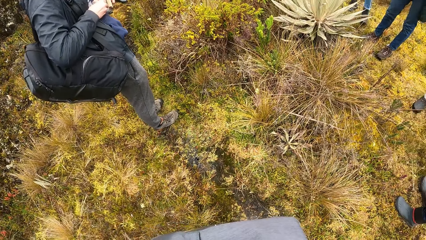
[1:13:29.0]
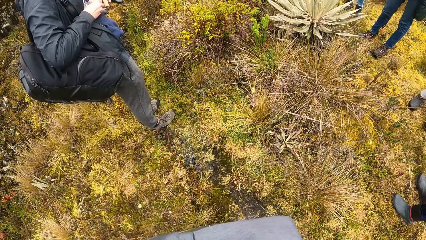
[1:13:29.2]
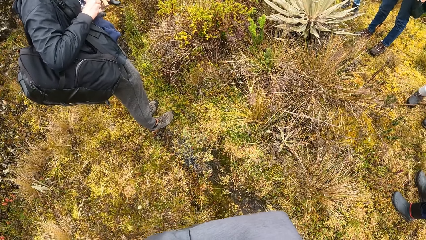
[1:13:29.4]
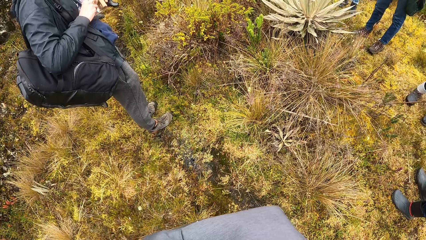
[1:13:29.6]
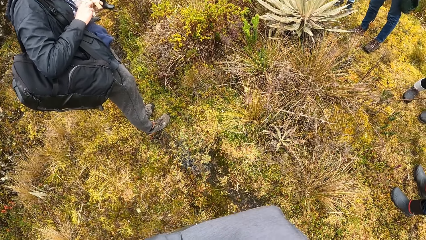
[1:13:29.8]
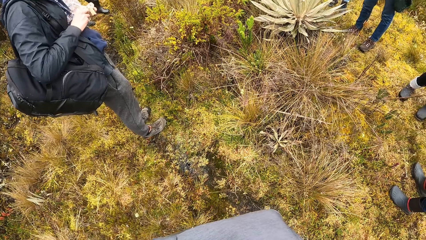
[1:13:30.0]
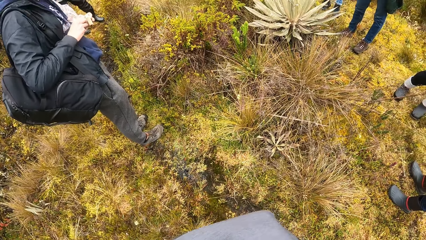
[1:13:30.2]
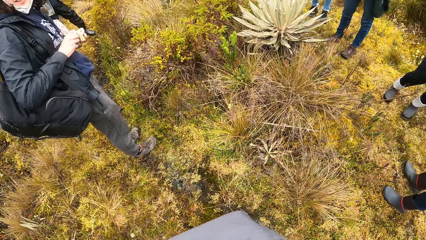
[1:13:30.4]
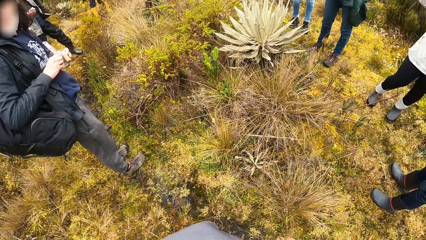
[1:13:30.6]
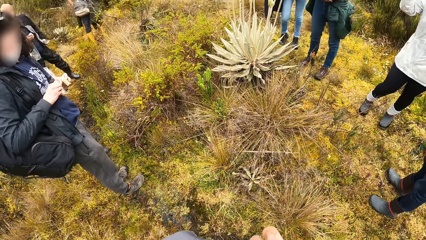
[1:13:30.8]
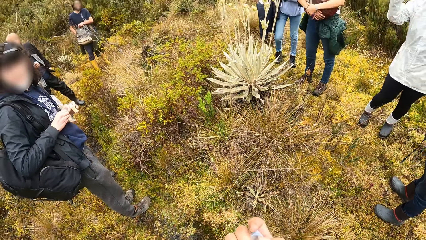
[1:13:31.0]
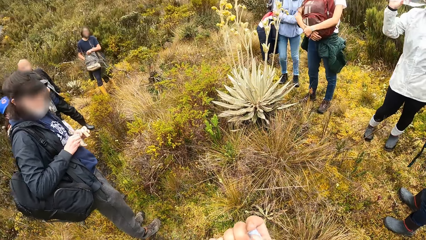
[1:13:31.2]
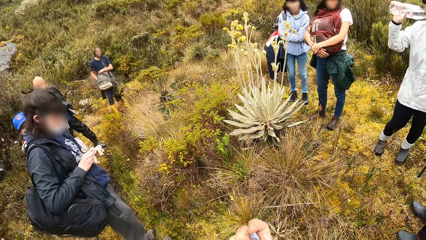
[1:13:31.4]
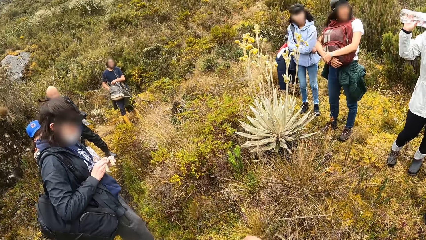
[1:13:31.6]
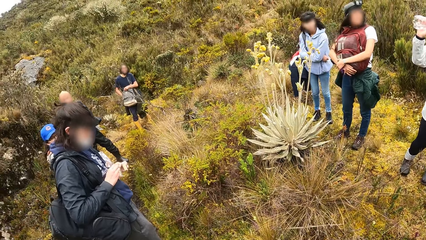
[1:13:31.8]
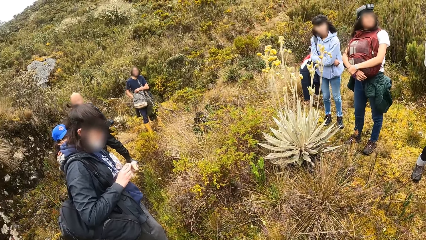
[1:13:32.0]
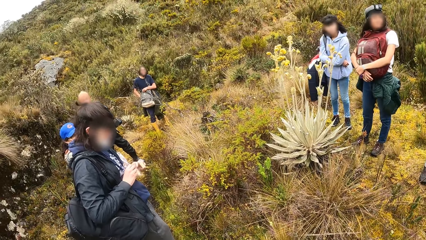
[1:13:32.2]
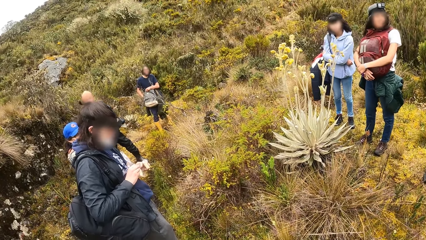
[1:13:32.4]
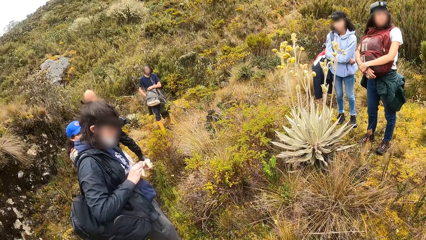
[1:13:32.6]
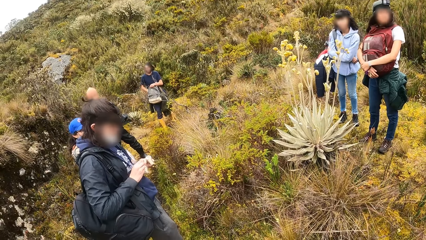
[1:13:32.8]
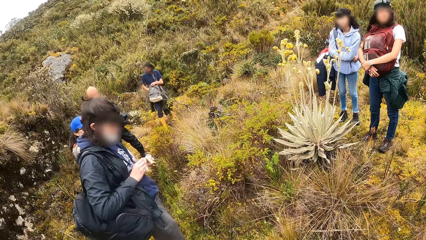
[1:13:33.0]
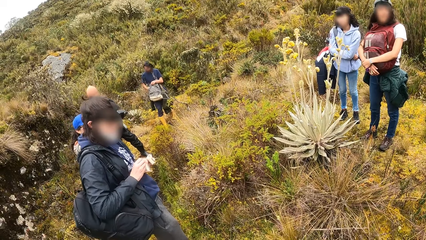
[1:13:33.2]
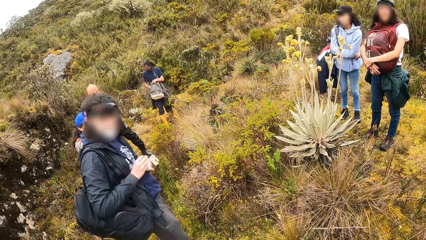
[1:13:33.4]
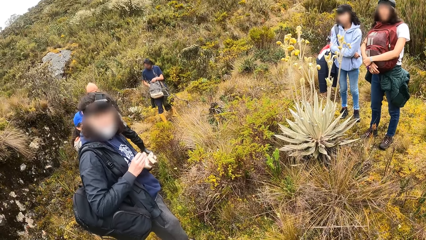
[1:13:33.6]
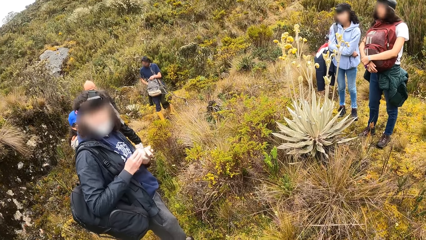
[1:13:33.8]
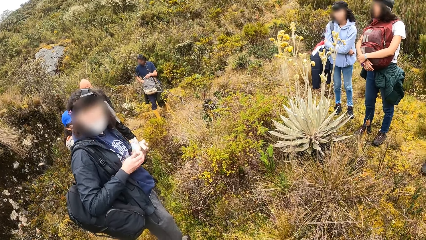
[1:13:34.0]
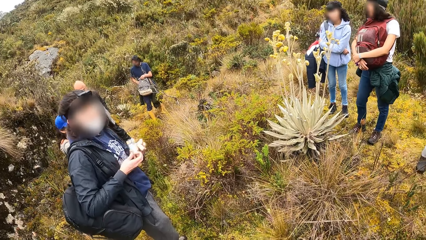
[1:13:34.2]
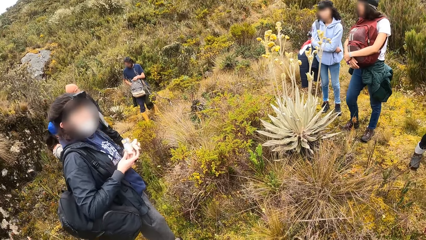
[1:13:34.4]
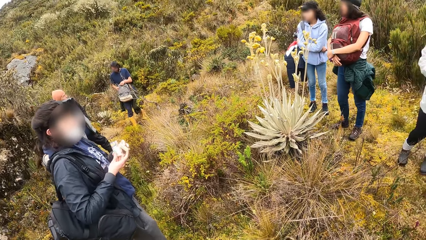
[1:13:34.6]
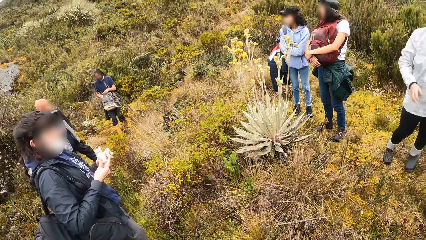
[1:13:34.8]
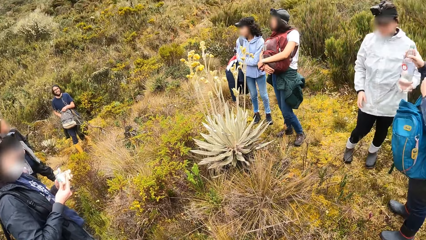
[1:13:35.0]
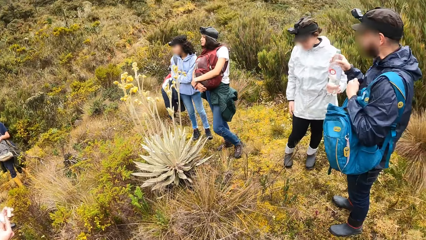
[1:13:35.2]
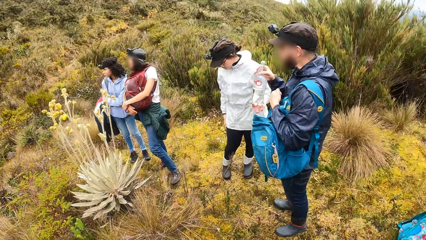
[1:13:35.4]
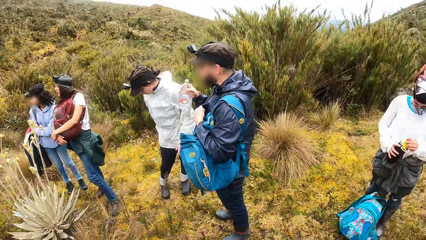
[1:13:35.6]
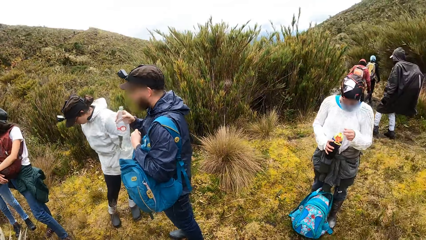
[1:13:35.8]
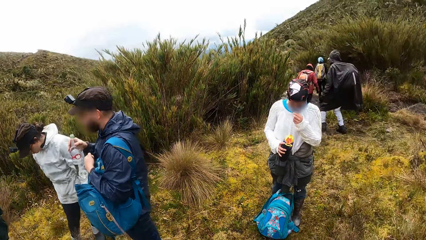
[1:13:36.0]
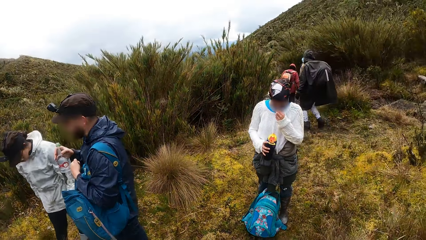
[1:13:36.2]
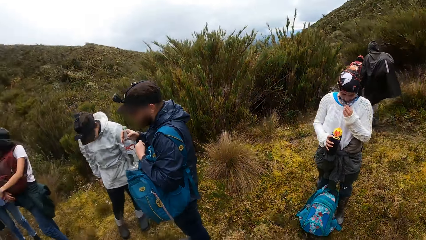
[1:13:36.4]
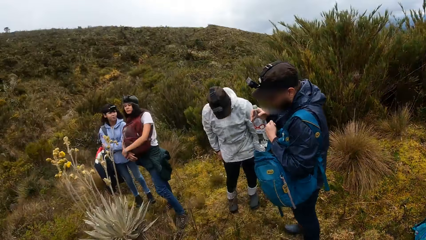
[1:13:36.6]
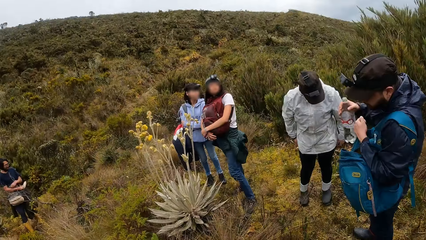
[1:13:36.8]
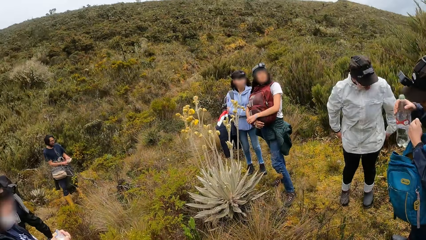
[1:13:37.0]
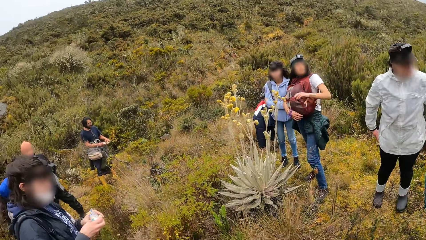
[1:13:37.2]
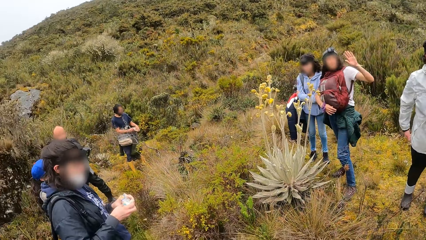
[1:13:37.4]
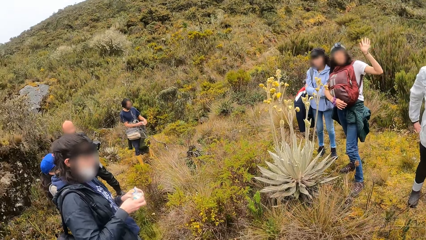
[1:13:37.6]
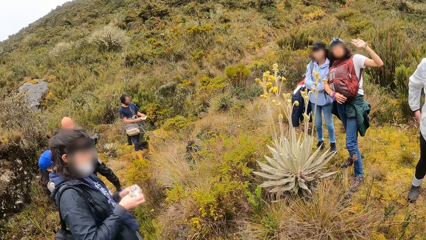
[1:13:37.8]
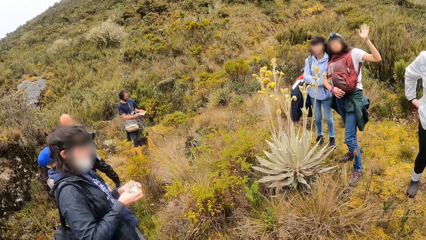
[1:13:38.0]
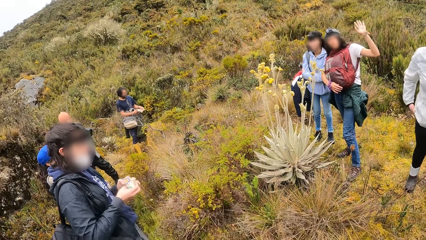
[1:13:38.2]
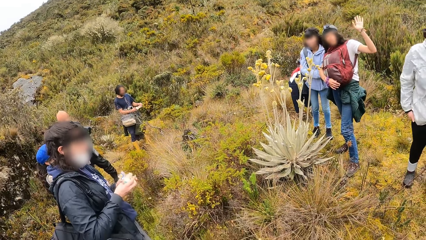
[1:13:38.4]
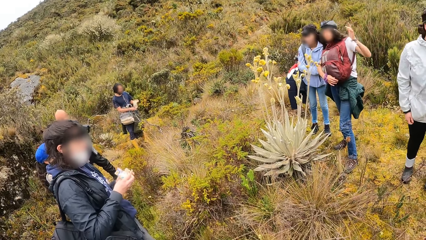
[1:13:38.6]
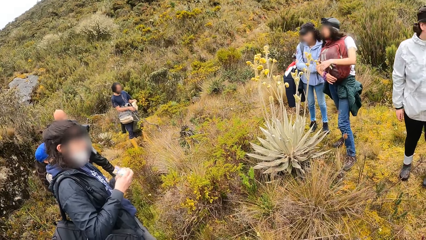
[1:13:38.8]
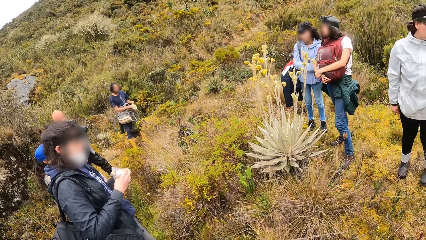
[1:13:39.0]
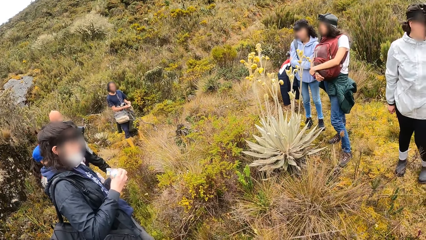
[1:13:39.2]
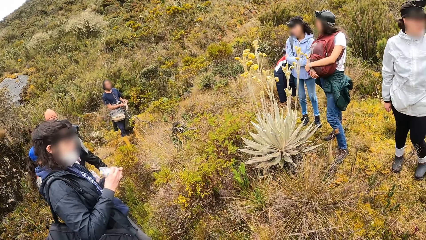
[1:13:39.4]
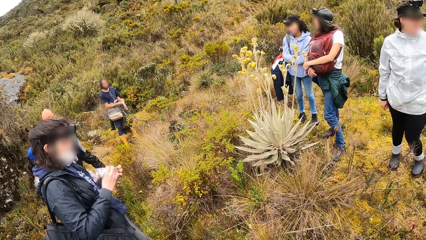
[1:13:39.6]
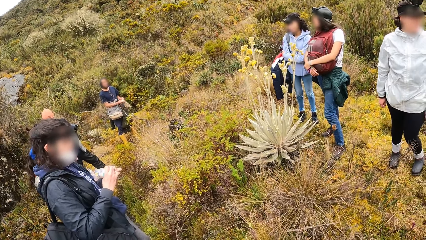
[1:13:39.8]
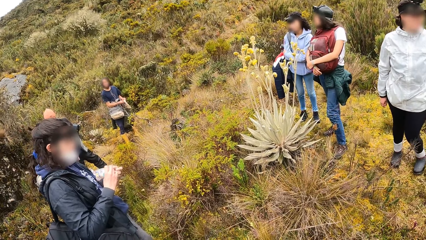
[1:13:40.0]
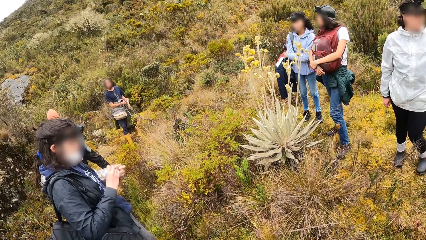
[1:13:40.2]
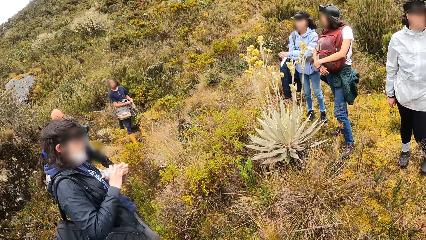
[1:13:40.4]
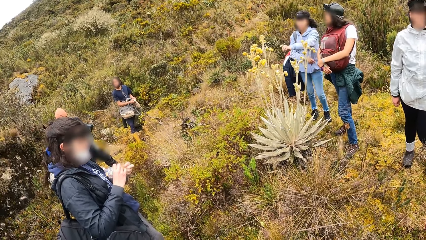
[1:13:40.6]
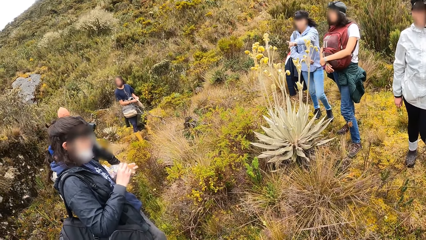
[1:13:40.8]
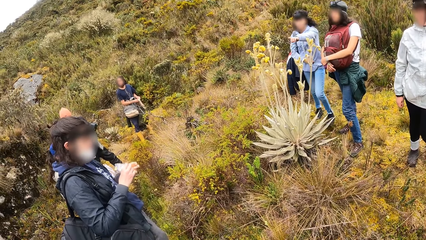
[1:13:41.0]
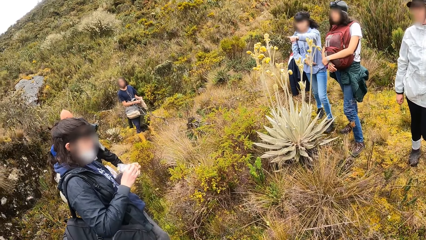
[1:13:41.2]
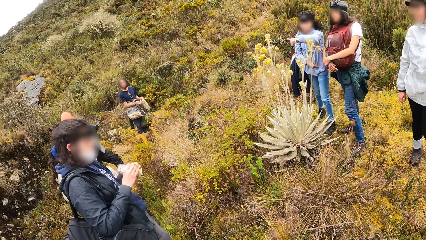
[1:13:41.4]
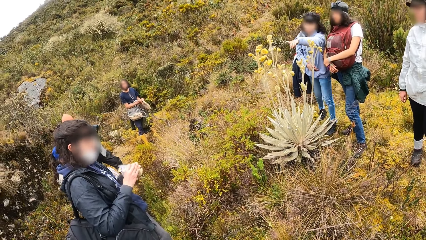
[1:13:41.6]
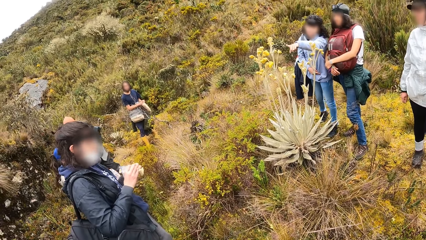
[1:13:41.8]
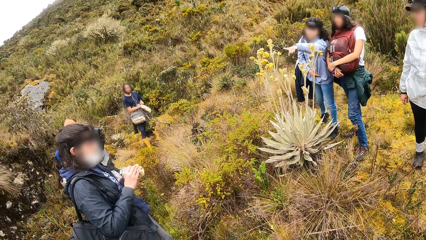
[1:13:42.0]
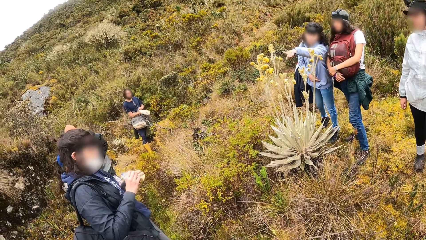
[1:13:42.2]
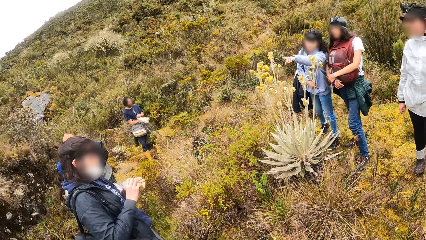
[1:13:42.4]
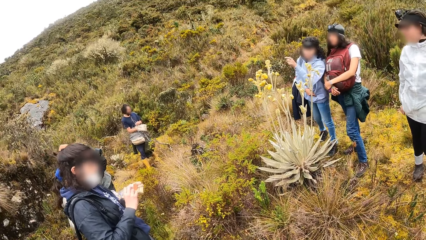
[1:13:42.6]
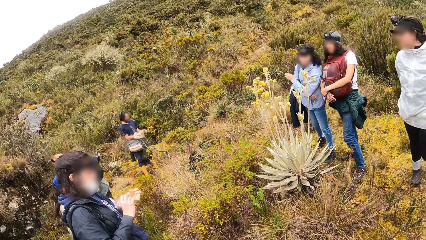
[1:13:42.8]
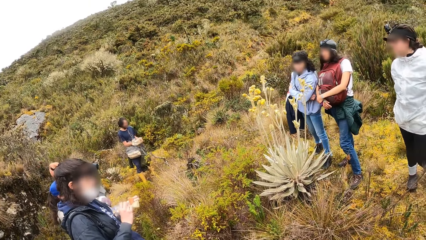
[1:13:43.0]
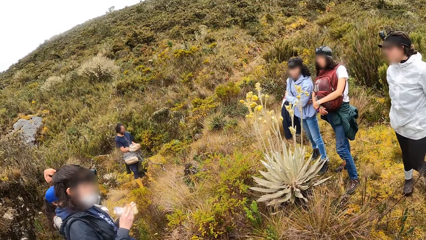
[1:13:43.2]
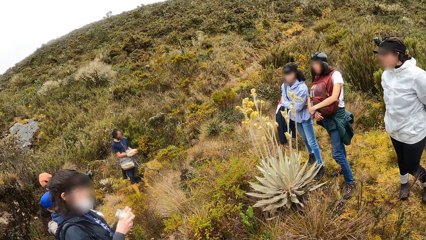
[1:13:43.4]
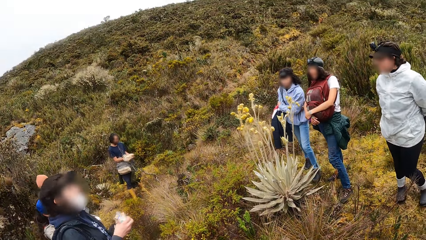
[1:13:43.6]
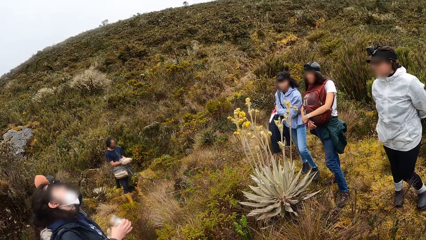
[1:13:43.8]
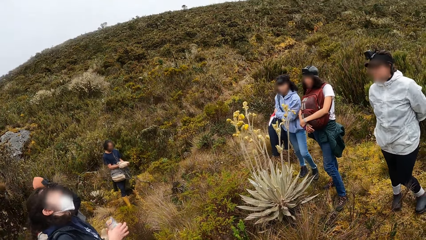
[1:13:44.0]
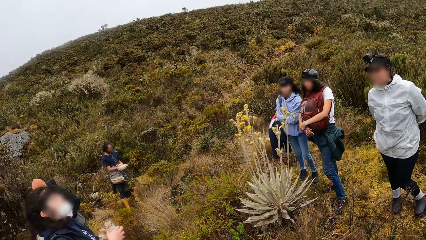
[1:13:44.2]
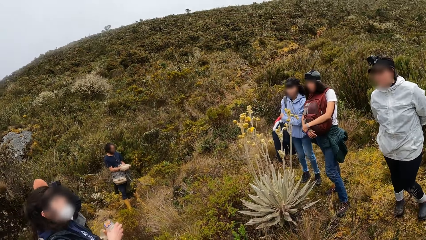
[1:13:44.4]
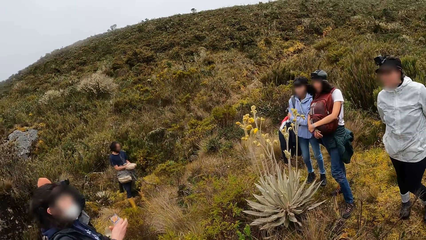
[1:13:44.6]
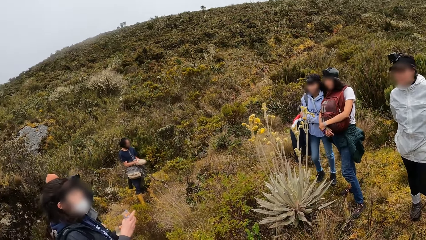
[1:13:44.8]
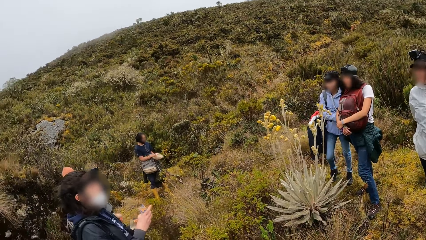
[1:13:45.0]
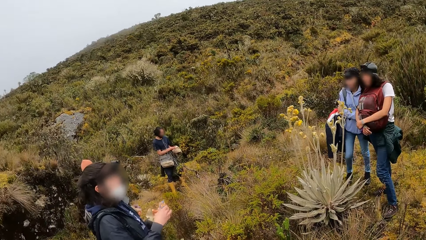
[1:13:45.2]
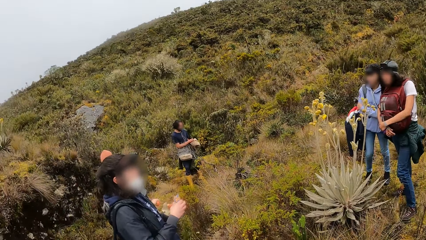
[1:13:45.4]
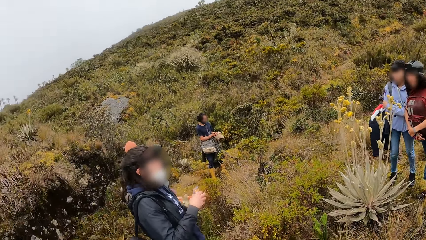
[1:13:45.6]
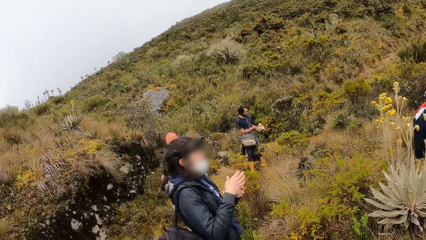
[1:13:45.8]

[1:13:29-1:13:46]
The woman holds the backpack on her shoulder with both hands. A person talks to the camera wearer. The camera wearer looks around. A man holds cheese in his right hand. He takes something from the cheese in his right hand with his left hand, and puts the cheese in his left hand in his mouth.
